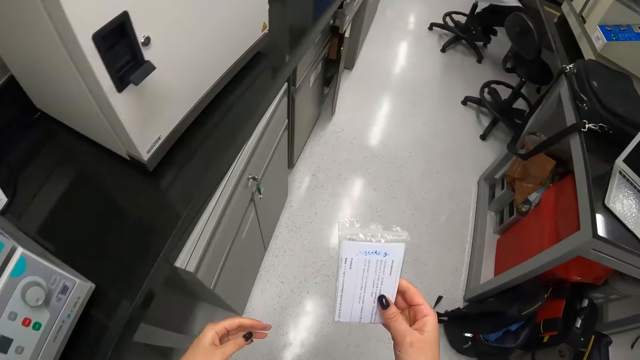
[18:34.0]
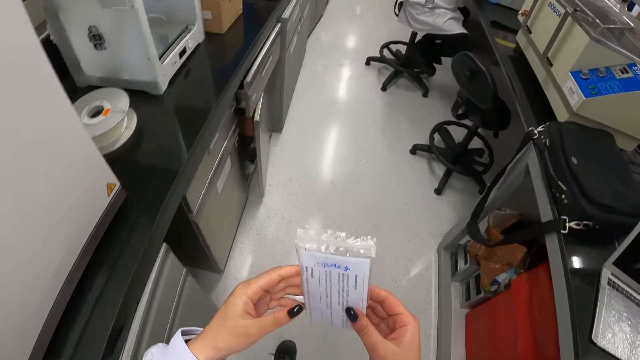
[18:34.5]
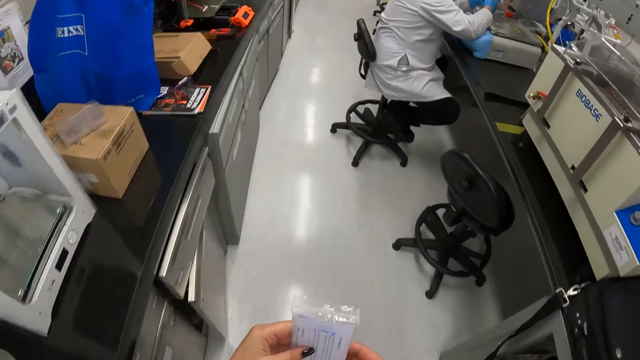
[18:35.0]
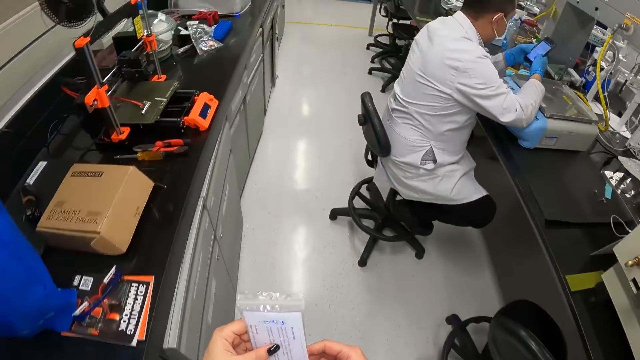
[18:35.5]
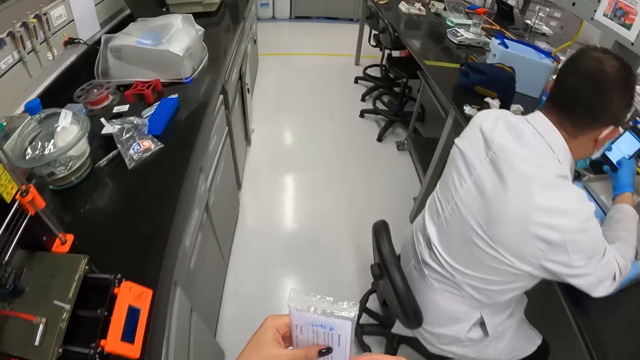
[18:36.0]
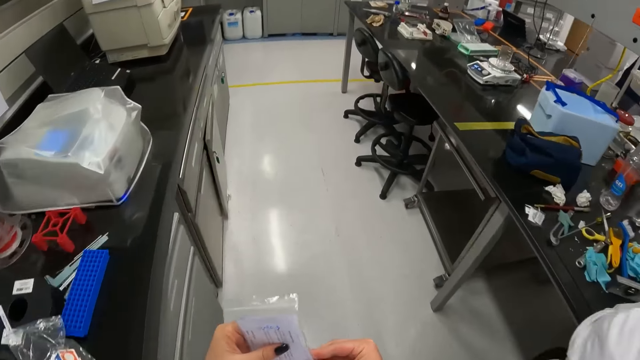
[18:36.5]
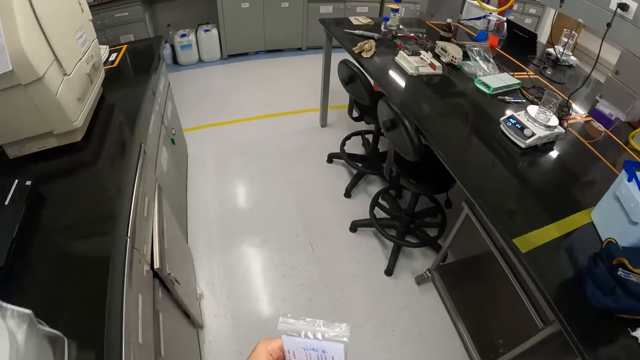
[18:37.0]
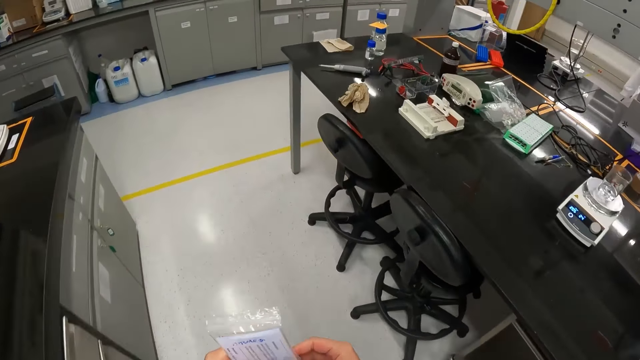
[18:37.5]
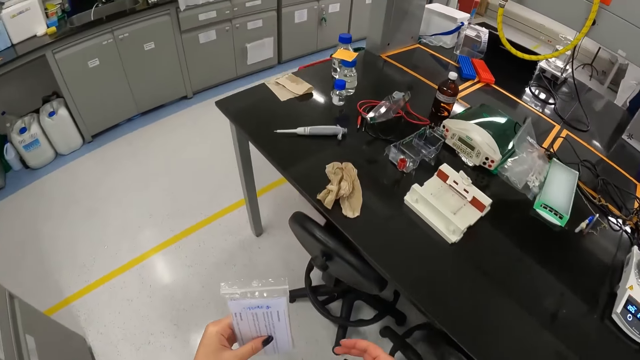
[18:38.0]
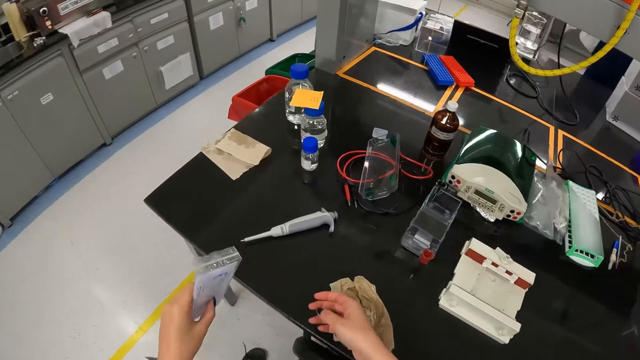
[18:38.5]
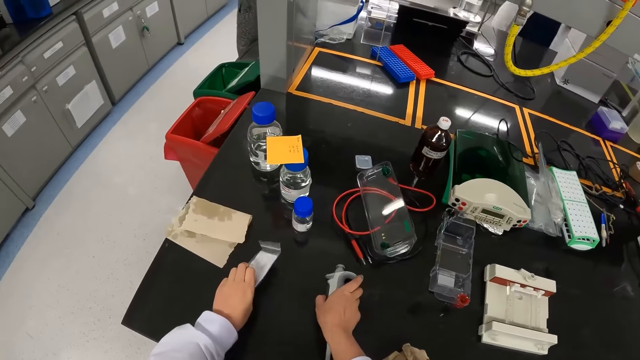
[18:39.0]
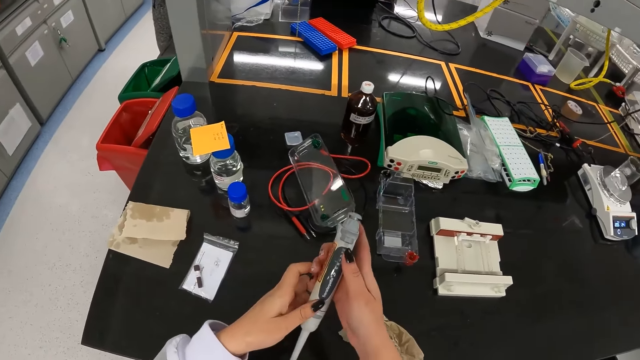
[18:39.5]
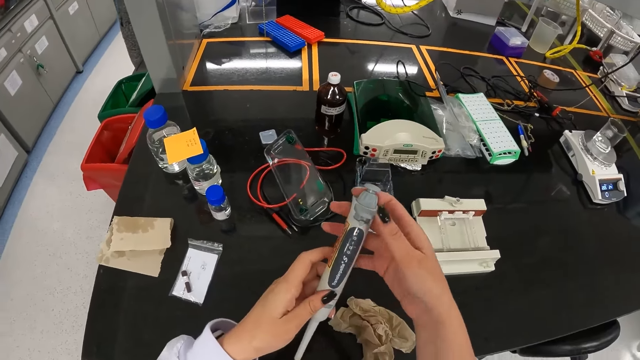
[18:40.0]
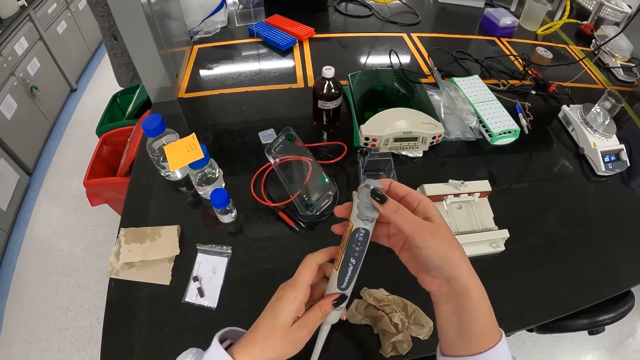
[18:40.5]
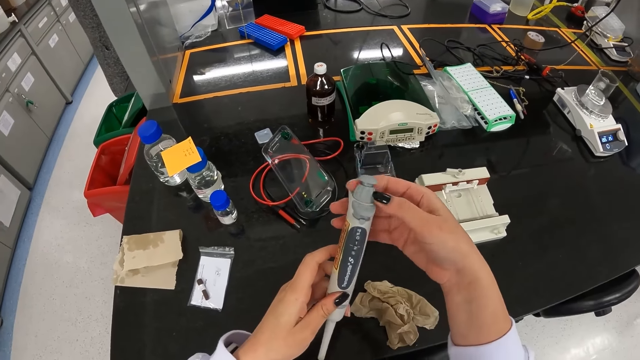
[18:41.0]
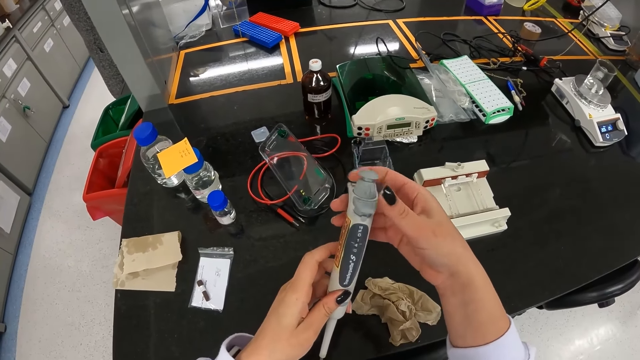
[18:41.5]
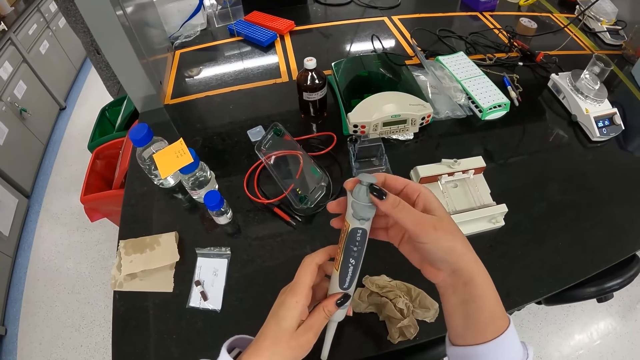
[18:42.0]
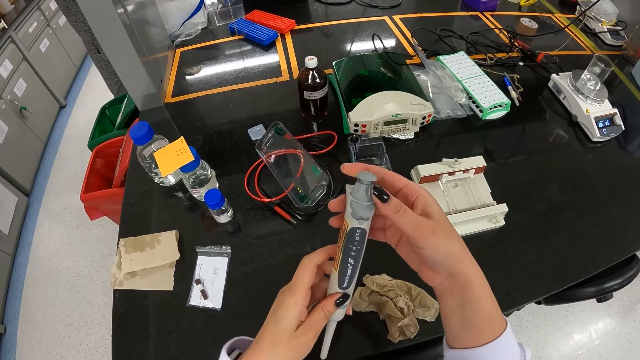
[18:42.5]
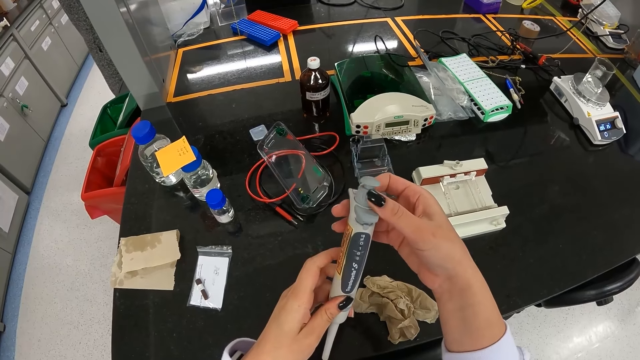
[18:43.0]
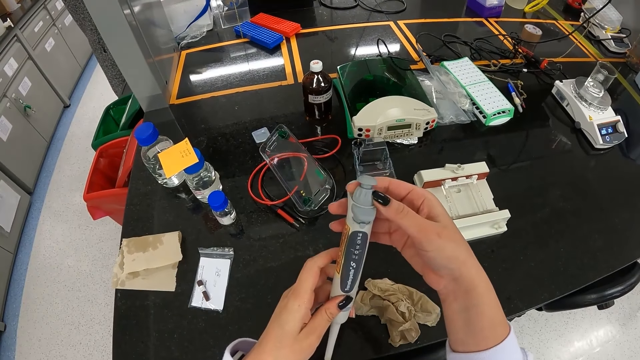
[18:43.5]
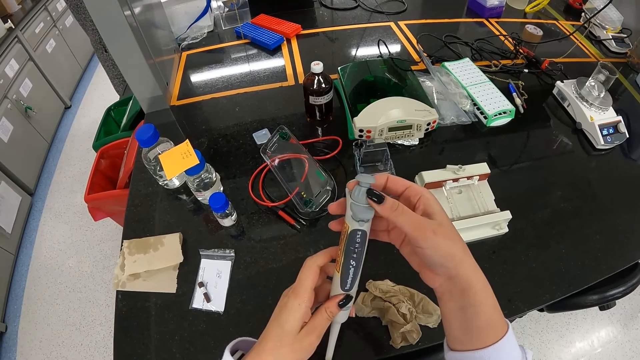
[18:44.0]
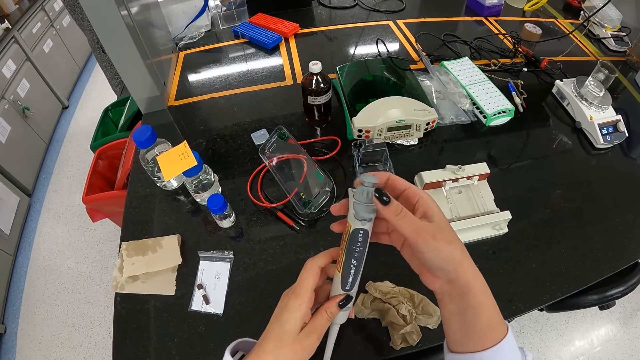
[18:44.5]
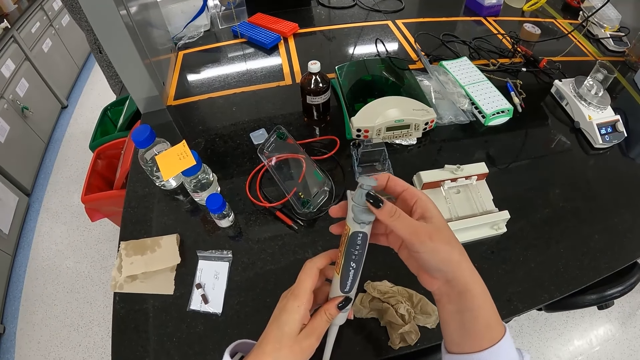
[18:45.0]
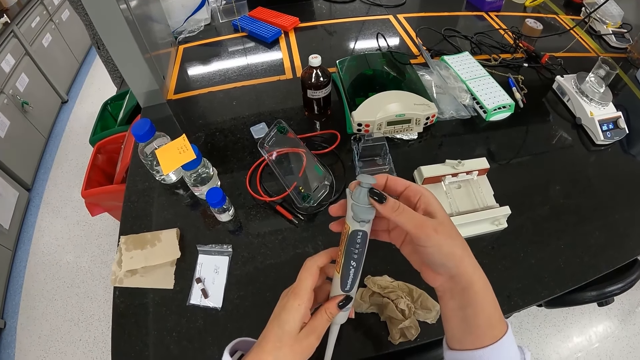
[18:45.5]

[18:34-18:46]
The camera wearer holds the pack of glass vials with both hands. She passes through a man. The man operates a phone on the table with both hands. The camera wearer picks up a pipette on the table with her right hand. She places the pack of glass vials on the table with her left hand. She operates the pipette in her left hand with her right hand. She opens a syringe tube.

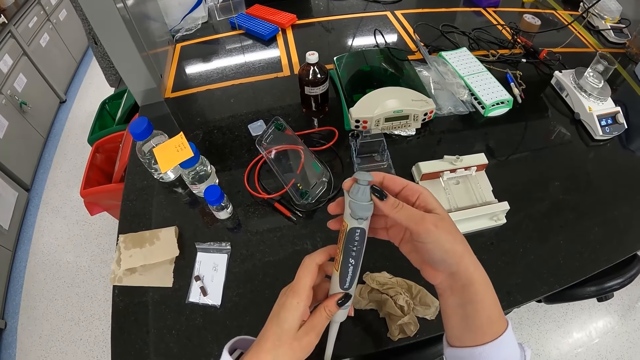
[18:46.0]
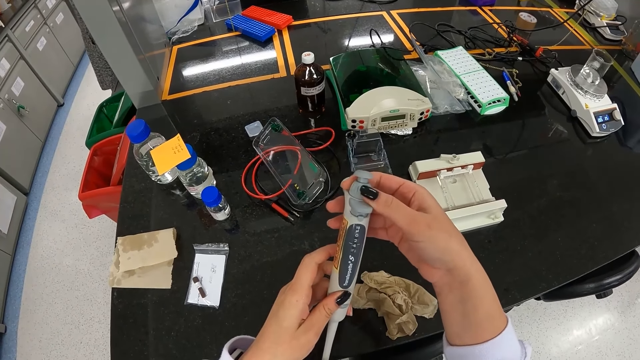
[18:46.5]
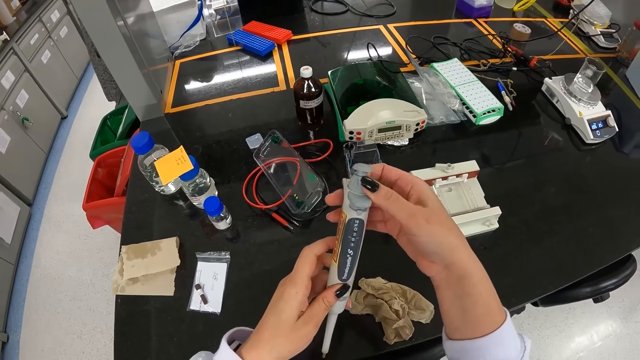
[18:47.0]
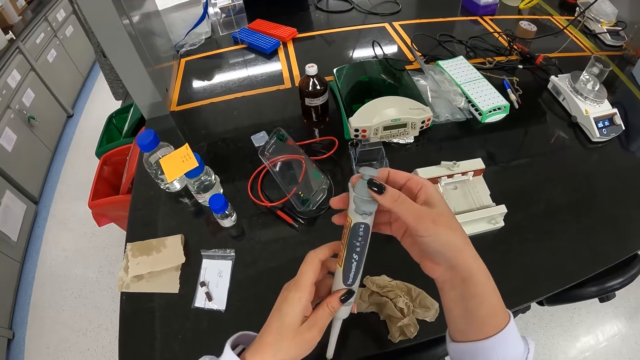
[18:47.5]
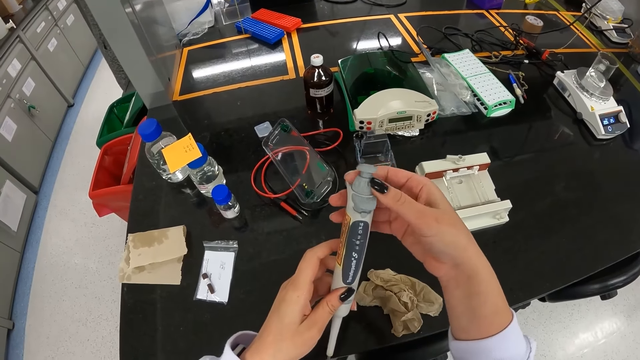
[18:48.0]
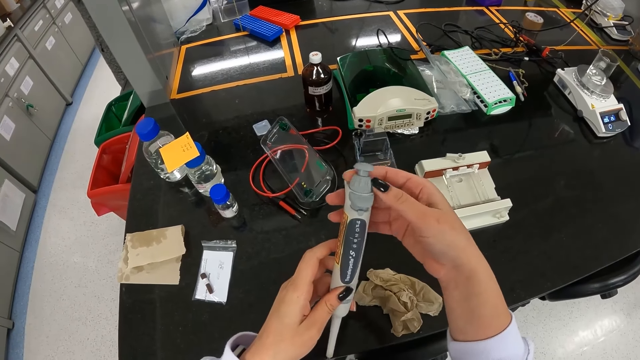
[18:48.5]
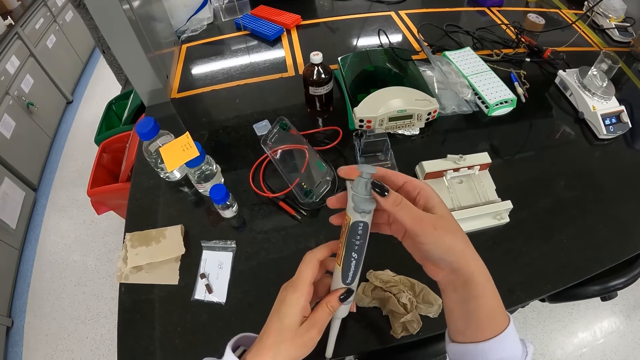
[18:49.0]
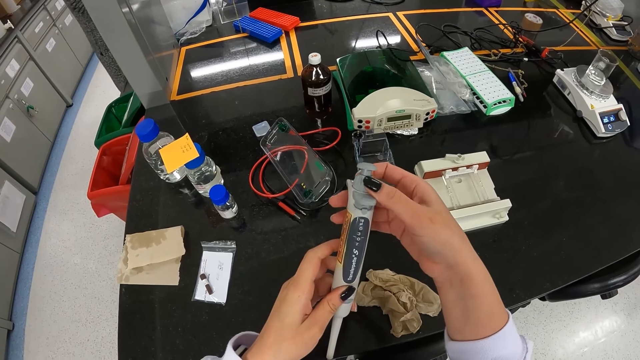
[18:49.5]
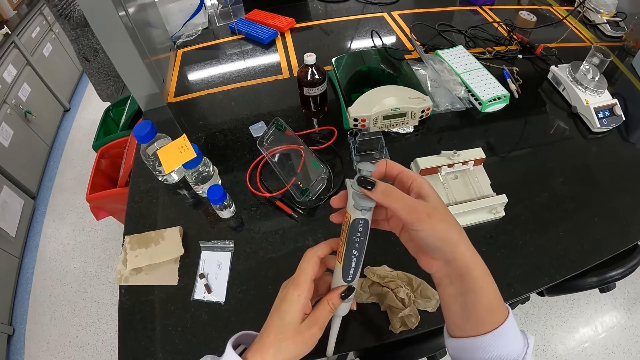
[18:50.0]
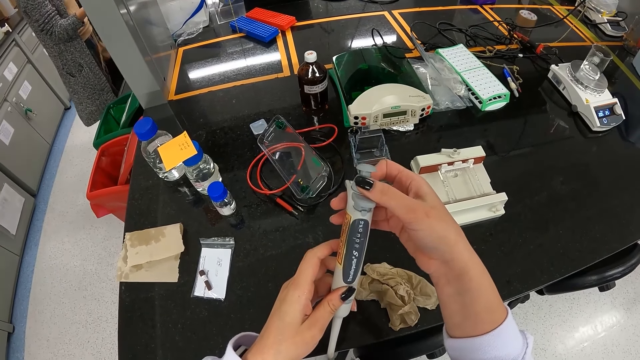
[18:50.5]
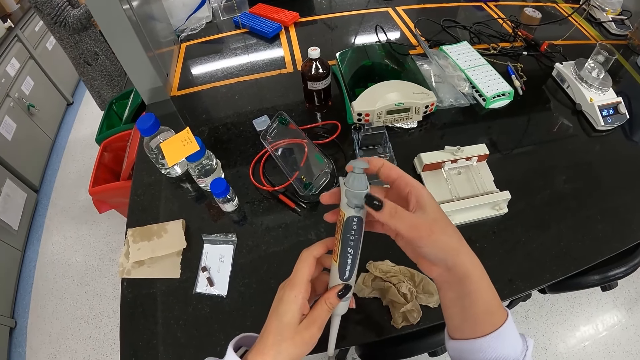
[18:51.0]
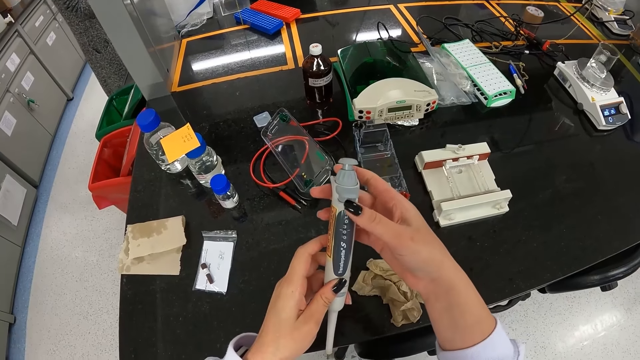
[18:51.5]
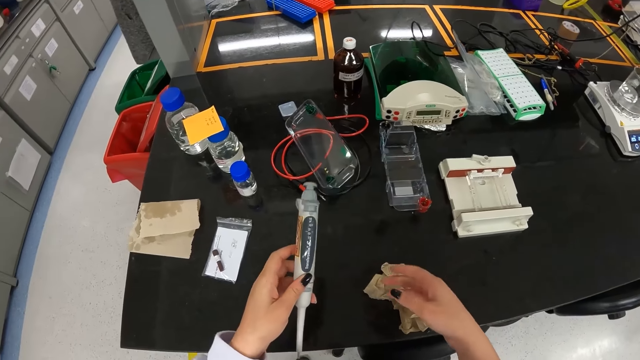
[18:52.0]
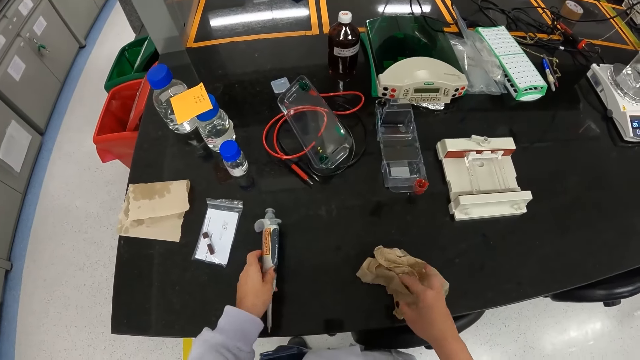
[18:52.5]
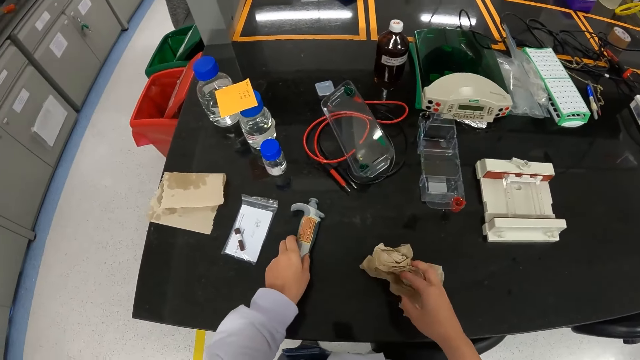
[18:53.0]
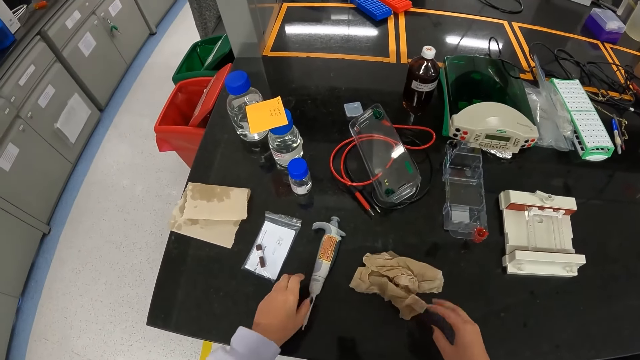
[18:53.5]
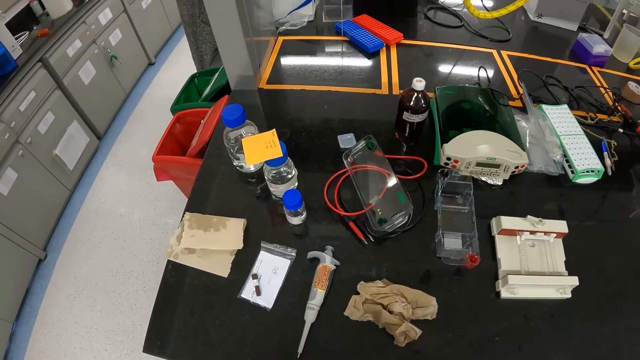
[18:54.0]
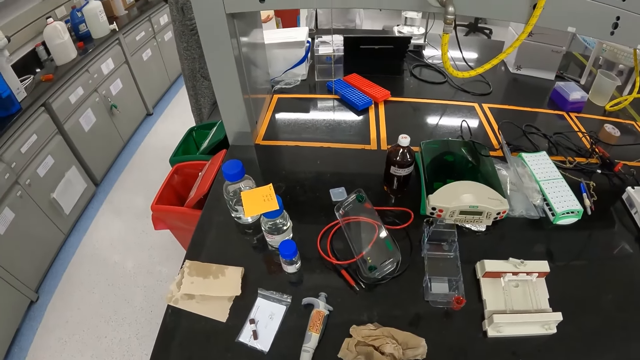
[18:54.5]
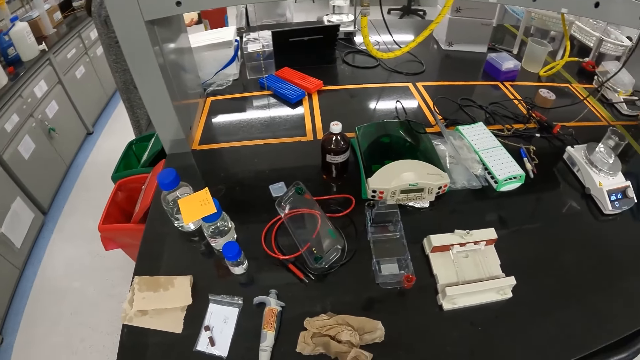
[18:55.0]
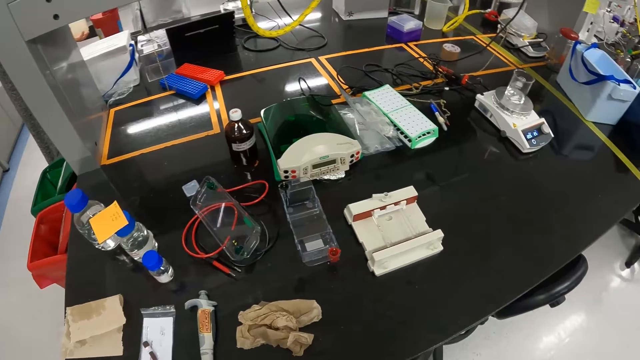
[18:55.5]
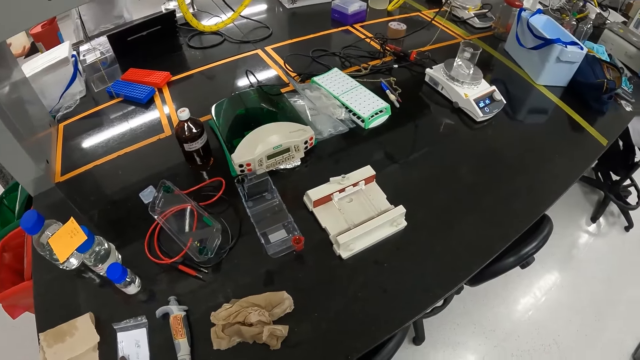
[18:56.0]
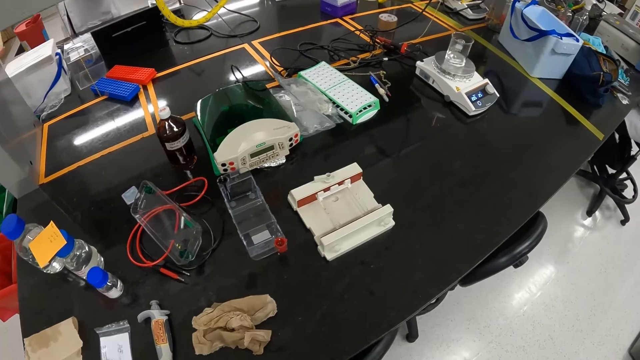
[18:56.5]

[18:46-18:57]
The camera wearer places the pipette on the table with her left hand. She moves the paper towel on the table with her right hand.
